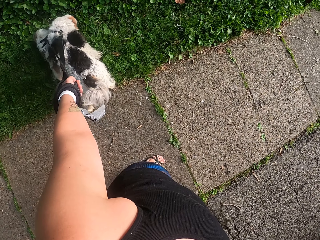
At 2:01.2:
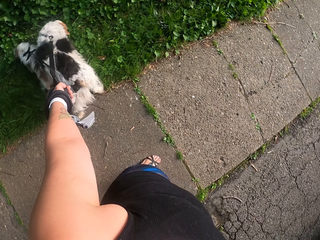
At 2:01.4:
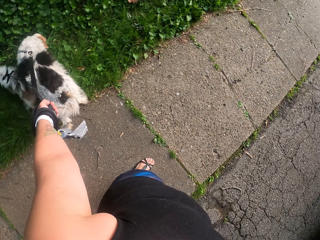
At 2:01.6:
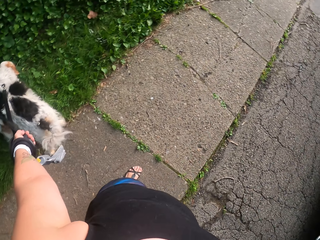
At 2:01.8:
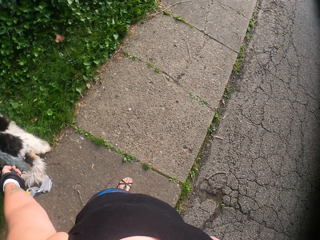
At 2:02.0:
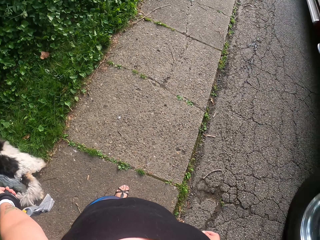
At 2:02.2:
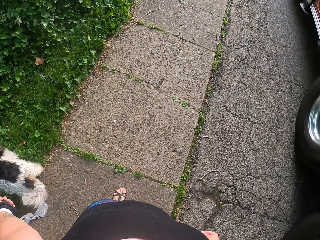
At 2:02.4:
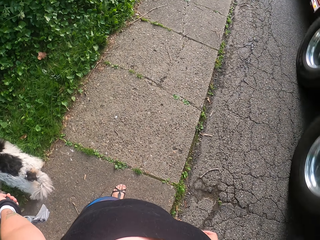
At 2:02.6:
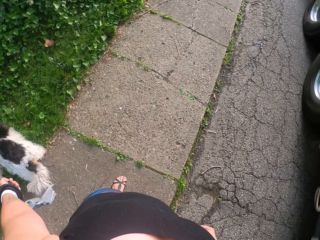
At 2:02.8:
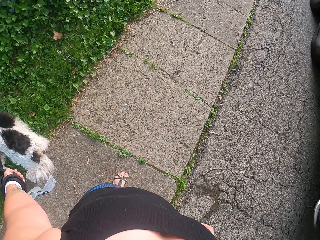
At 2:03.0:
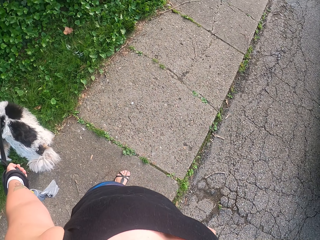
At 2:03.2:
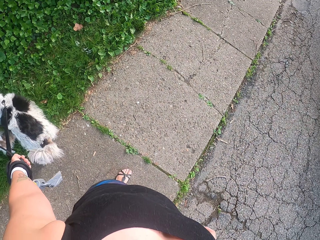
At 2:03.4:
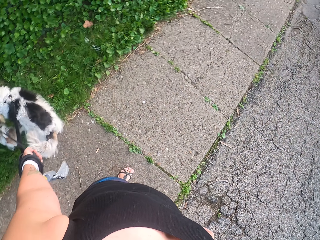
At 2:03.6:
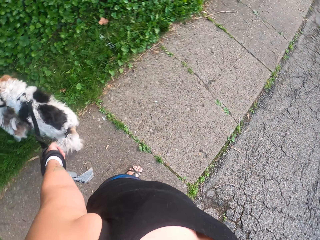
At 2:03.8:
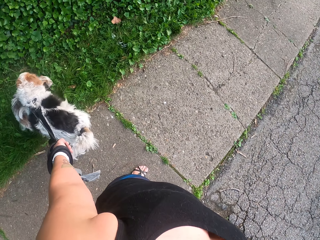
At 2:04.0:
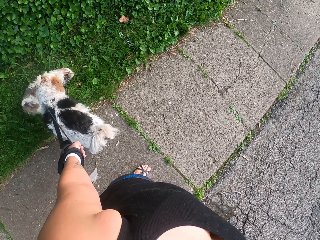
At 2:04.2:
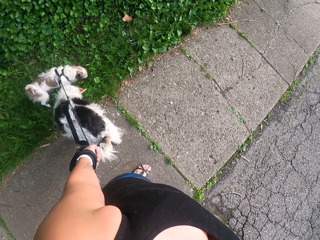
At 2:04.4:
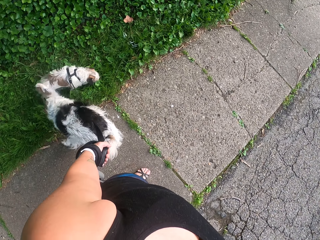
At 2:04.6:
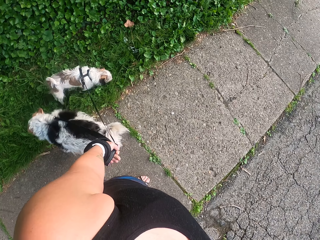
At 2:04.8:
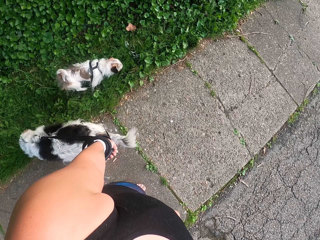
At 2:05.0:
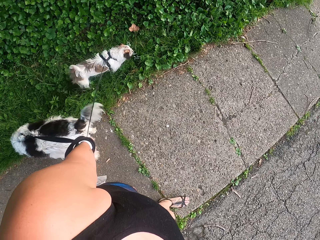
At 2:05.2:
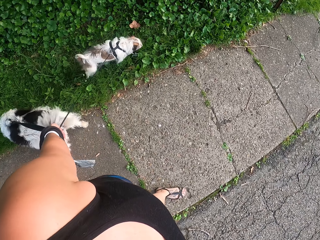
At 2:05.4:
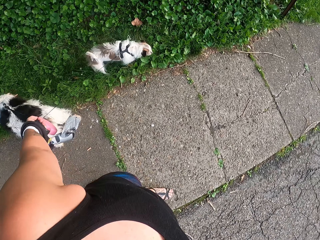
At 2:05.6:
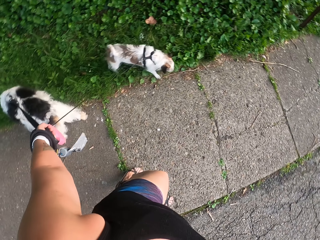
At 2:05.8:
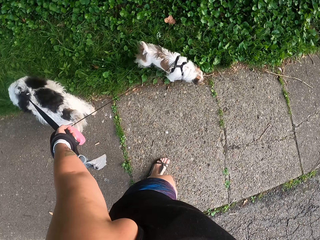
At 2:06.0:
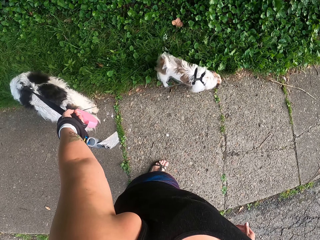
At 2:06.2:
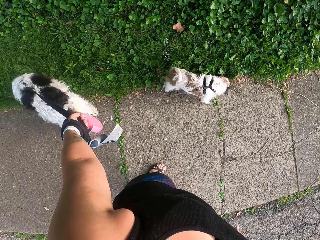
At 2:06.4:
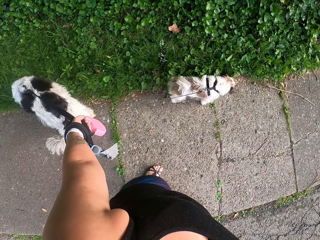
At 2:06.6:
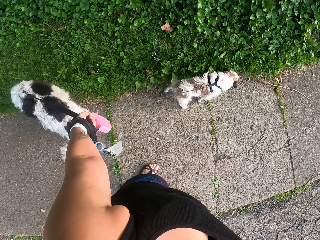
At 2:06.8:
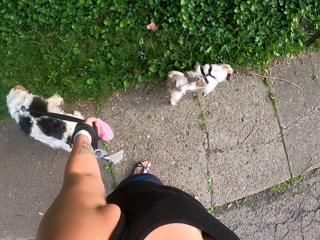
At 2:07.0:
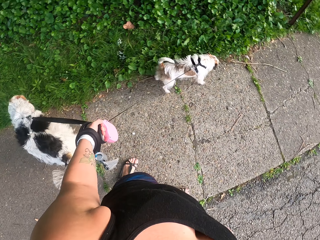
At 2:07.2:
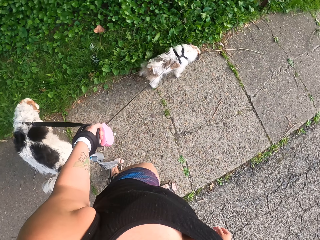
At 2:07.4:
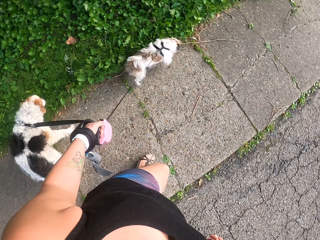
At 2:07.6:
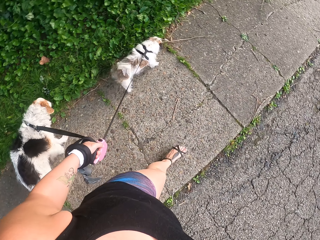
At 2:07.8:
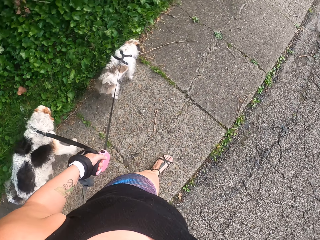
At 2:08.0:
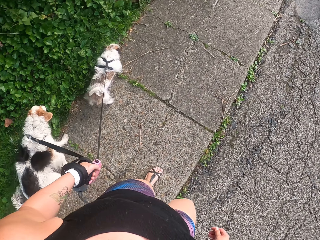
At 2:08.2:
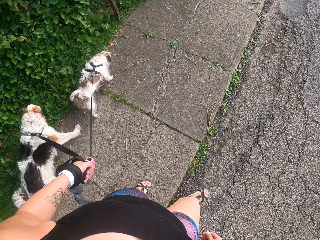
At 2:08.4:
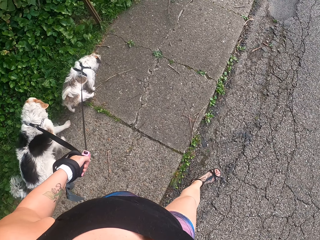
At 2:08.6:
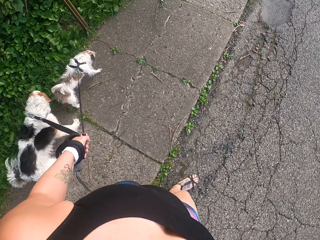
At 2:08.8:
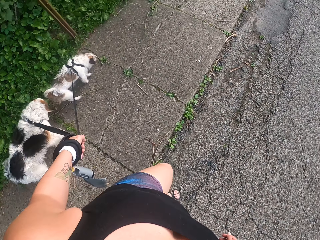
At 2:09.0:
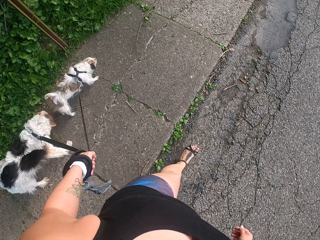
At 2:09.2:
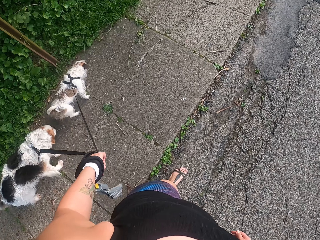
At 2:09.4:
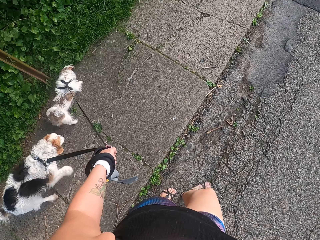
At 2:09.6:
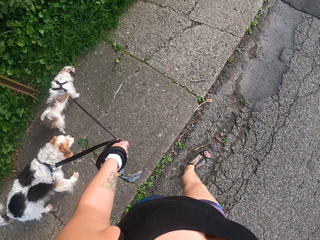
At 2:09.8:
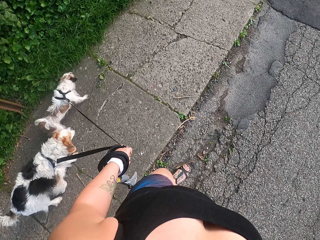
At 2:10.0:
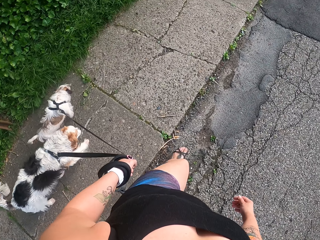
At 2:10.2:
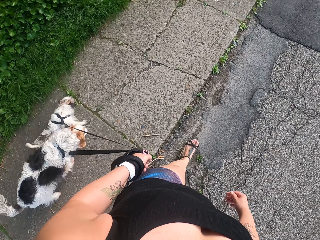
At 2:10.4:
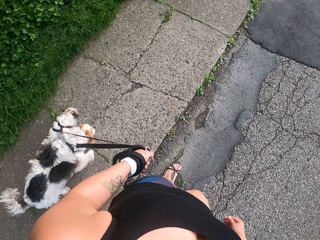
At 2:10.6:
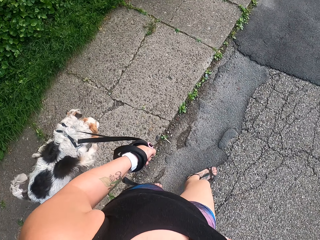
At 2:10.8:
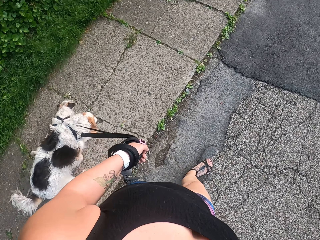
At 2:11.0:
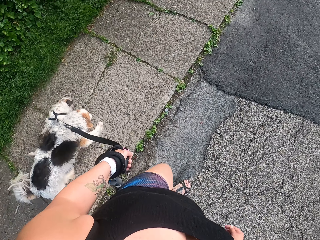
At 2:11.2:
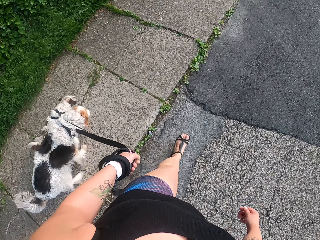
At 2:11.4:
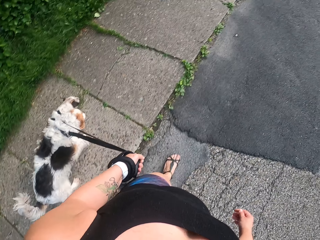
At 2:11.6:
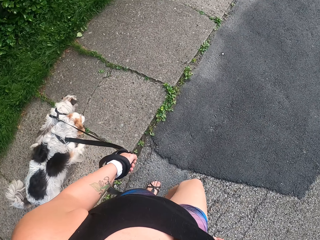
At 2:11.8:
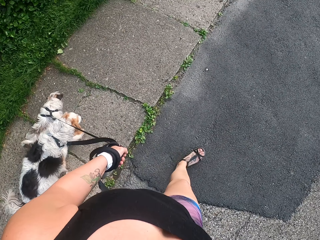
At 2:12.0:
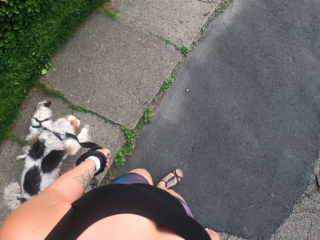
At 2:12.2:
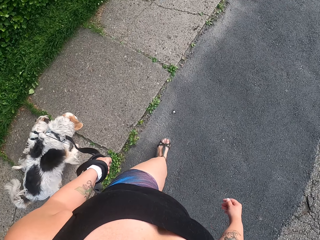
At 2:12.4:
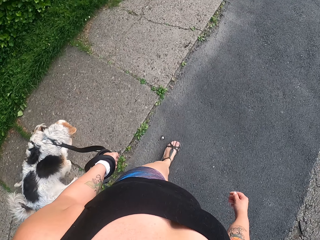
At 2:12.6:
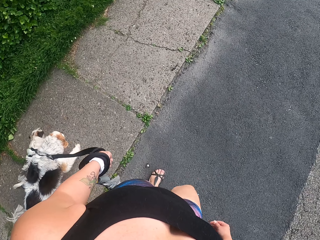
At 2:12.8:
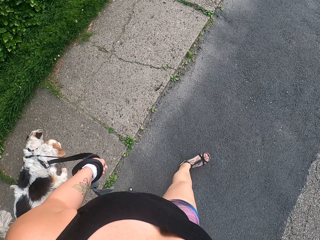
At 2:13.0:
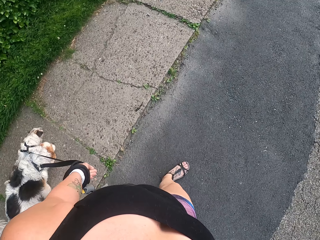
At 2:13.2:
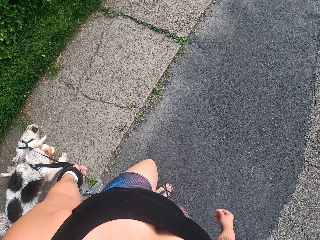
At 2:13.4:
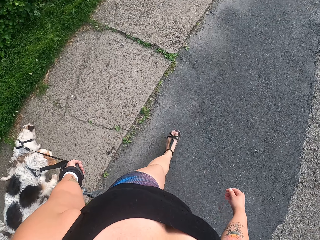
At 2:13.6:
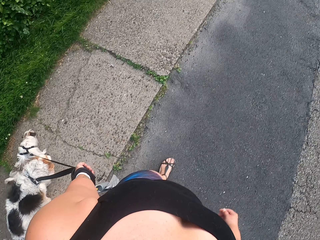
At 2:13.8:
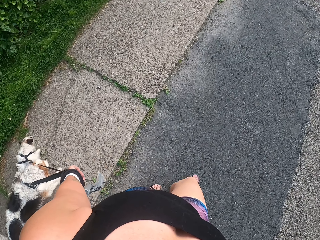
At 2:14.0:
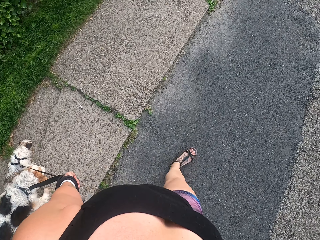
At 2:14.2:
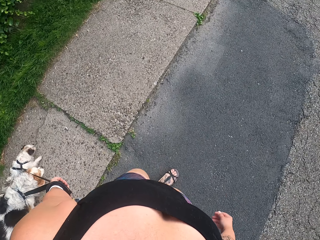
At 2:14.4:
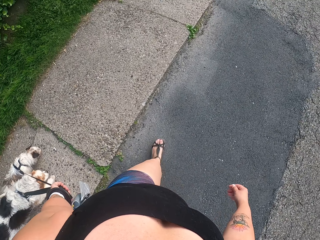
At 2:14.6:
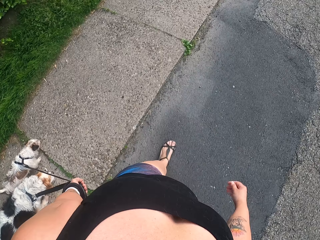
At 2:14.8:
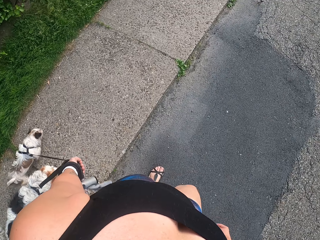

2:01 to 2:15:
The camera wearer pulls dogs on the footpath. They walk on the sidewalk. They walk on the tarmac road.

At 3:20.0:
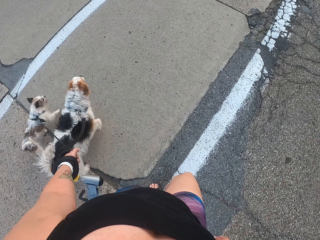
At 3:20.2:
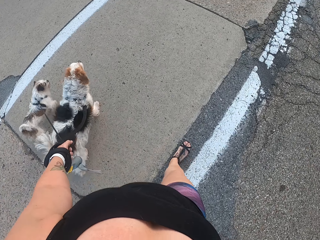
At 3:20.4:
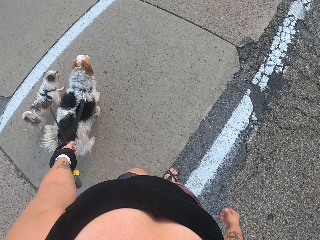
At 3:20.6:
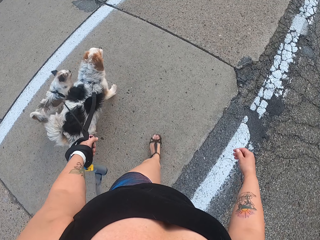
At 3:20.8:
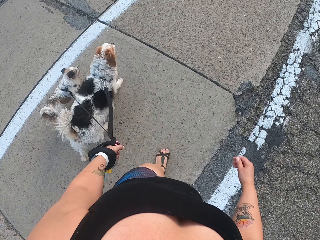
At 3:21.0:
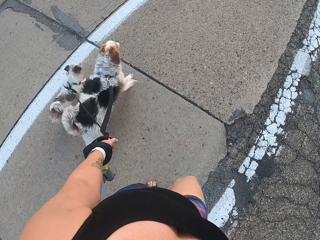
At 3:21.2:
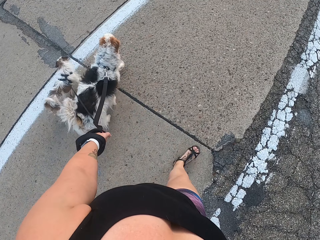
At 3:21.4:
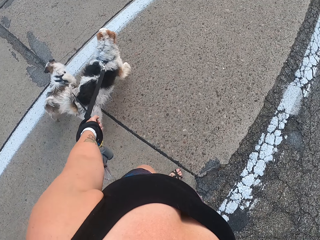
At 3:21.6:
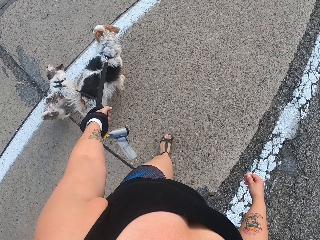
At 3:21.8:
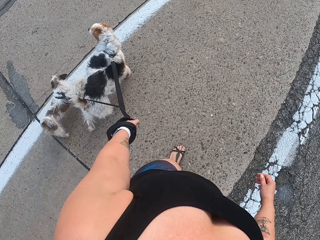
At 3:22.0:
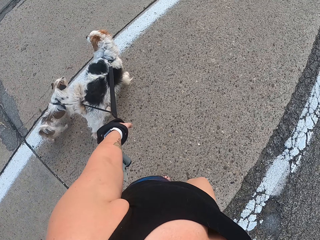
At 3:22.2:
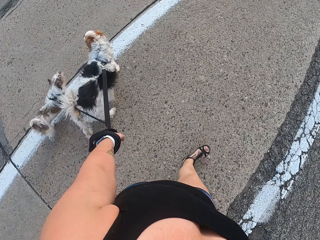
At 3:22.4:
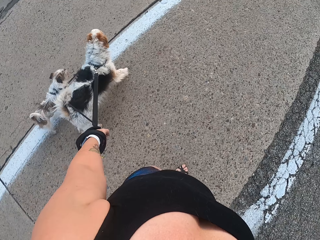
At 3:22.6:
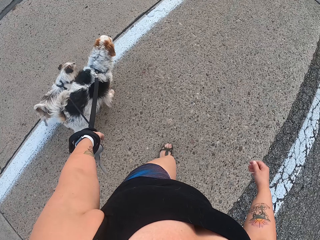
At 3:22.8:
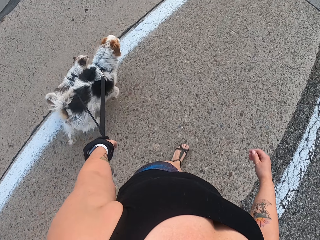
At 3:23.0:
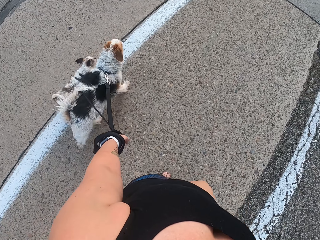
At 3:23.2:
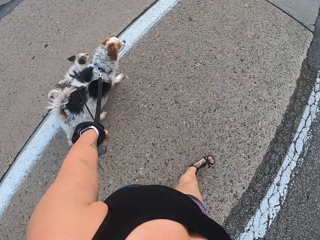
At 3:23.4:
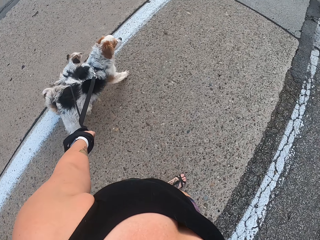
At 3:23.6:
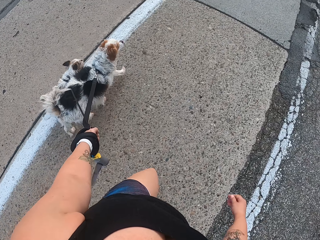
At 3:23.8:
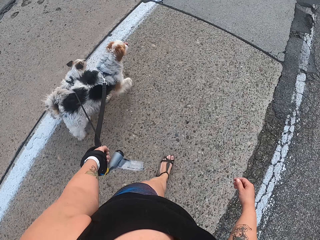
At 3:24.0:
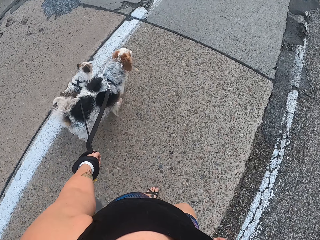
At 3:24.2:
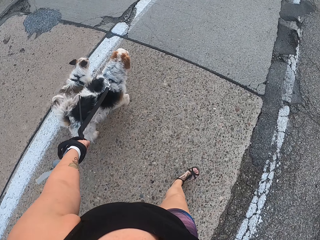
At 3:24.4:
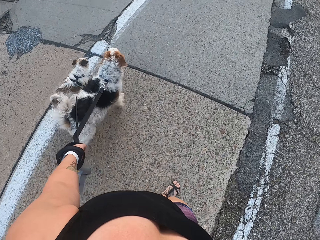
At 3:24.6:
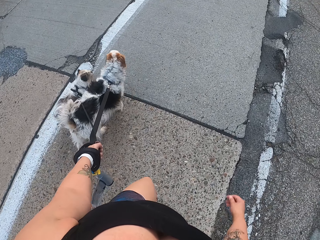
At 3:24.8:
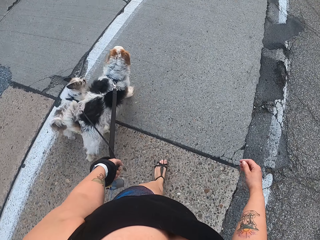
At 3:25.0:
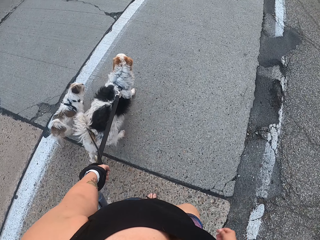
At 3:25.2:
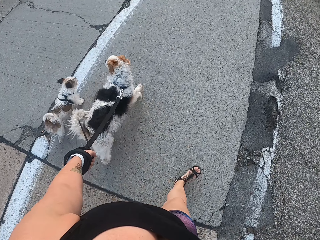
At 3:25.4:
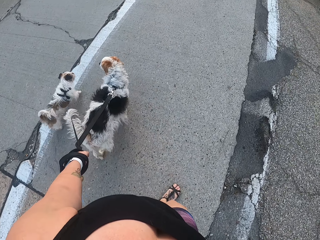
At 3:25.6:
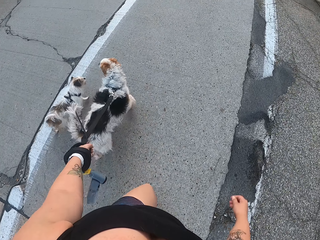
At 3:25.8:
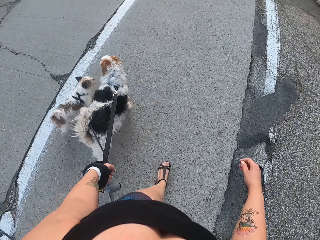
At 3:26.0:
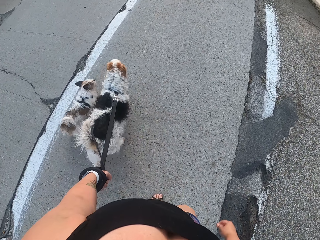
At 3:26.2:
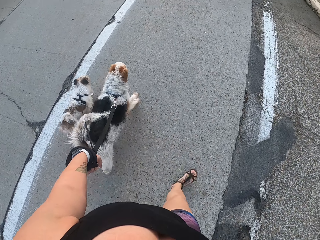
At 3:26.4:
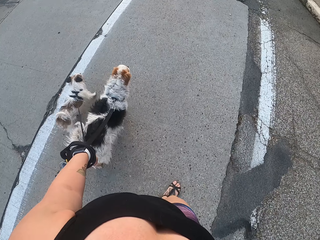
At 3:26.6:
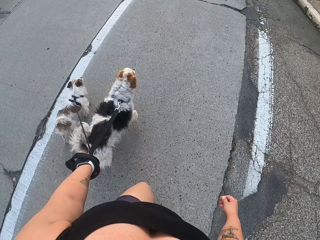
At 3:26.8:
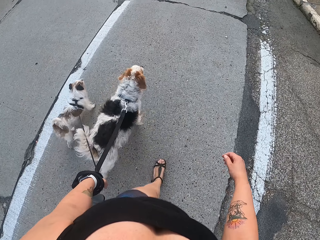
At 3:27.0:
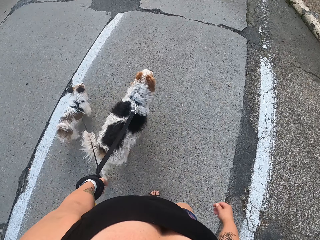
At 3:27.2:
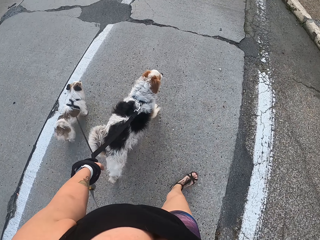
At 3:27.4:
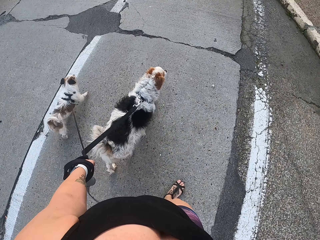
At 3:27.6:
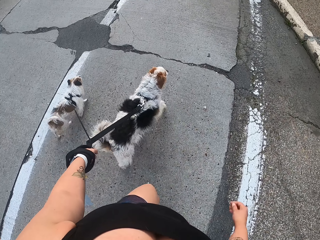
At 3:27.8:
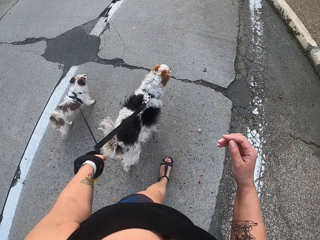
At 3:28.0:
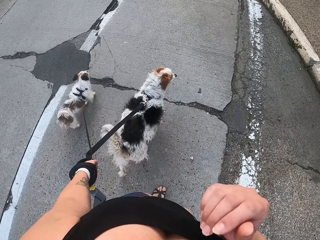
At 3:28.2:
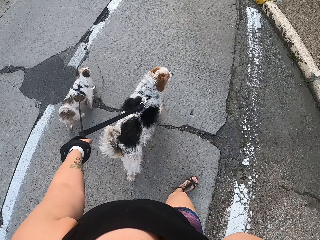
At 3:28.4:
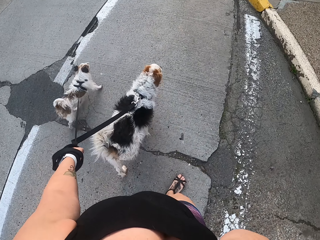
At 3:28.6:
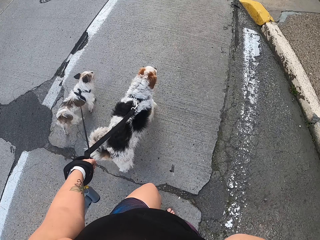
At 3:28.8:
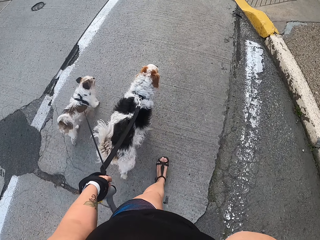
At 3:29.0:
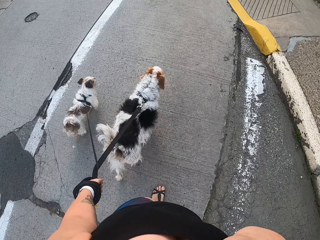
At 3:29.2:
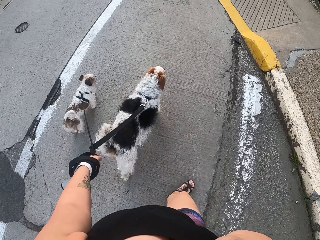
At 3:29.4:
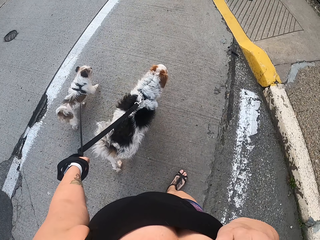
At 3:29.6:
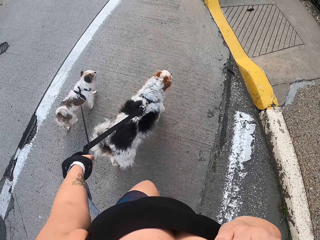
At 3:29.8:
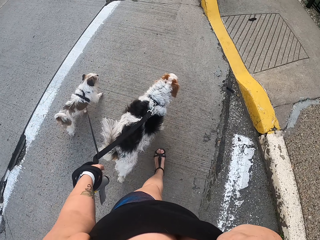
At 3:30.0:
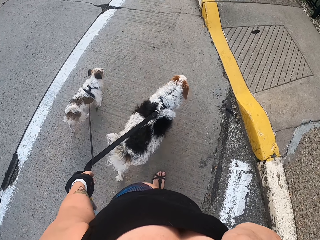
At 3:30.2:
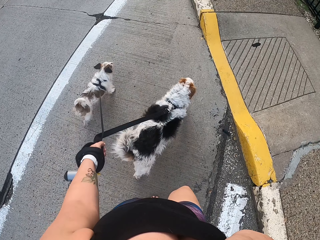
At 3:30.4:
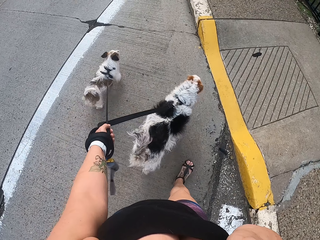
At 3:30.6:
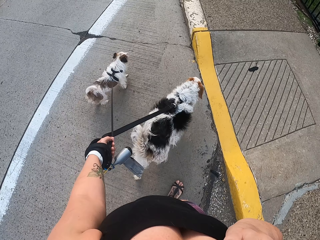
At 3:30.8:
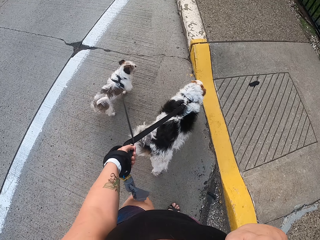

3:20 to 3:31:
The camera wearer walks on the sidewalk. He lifts his hand.
